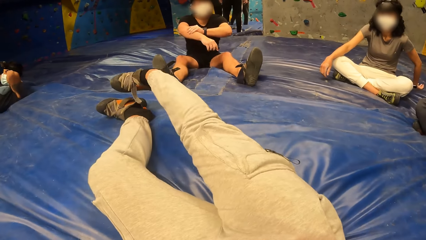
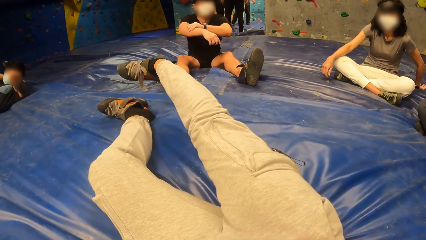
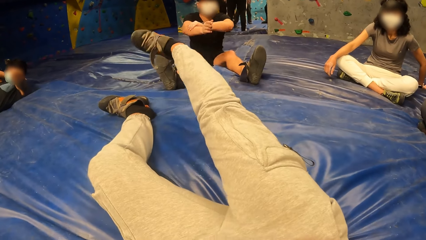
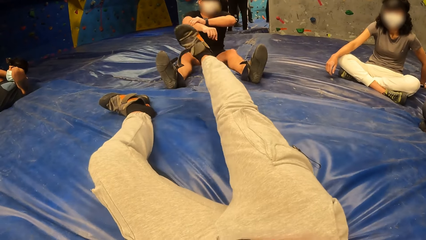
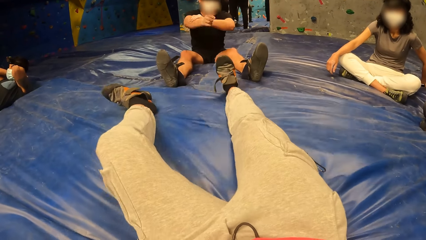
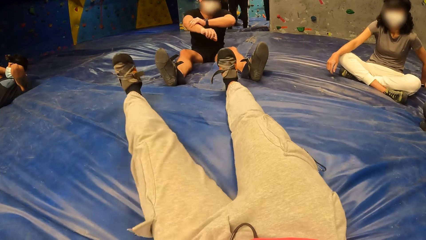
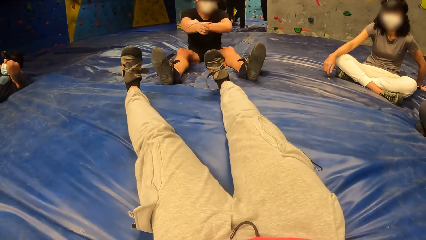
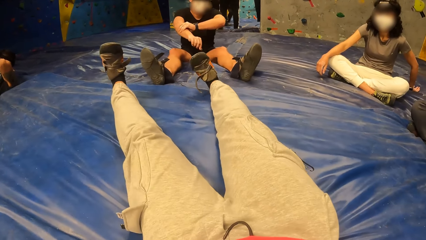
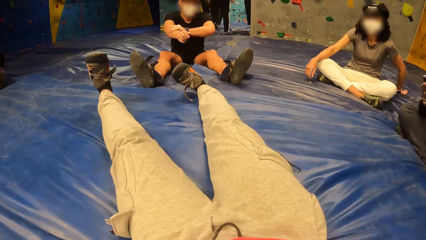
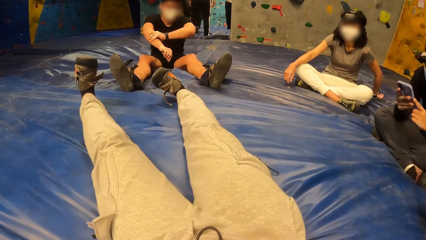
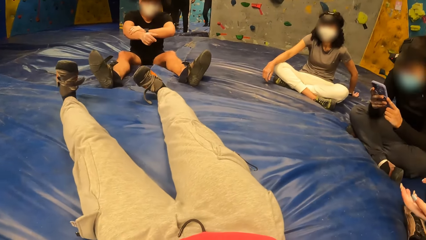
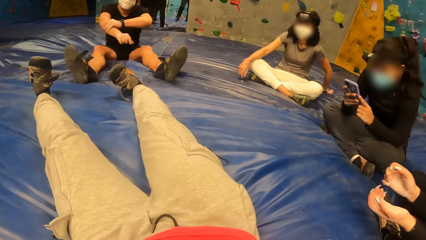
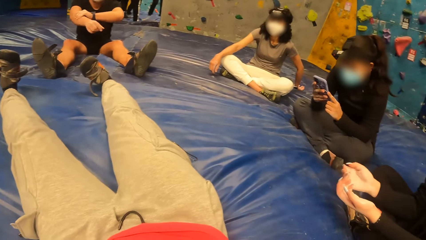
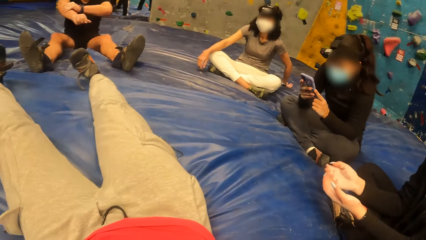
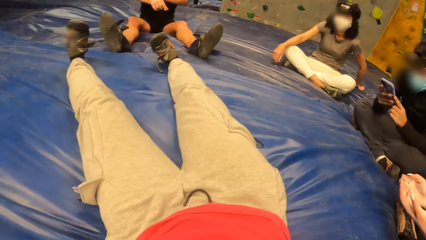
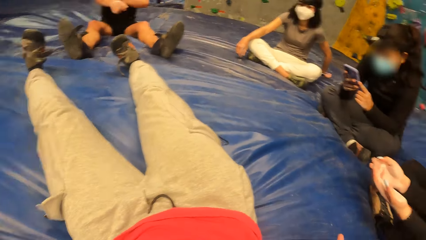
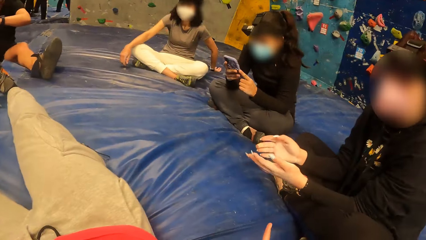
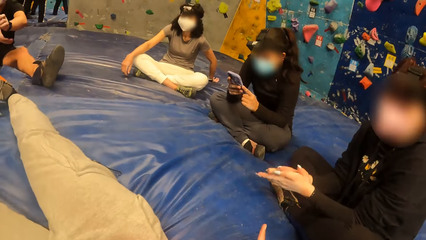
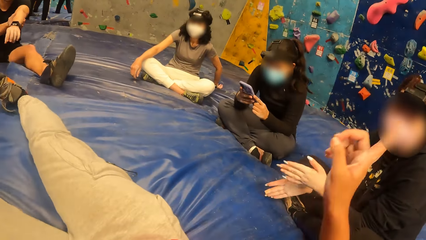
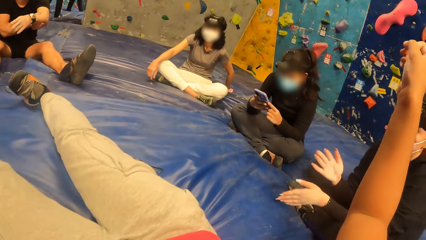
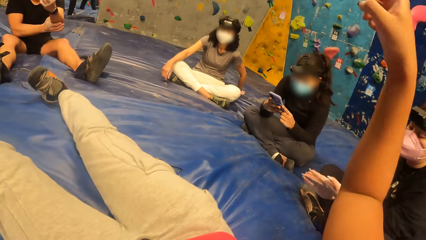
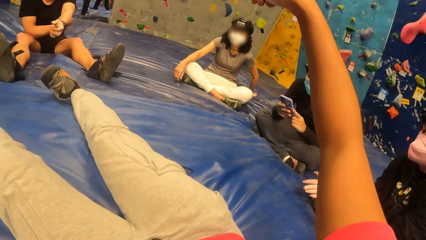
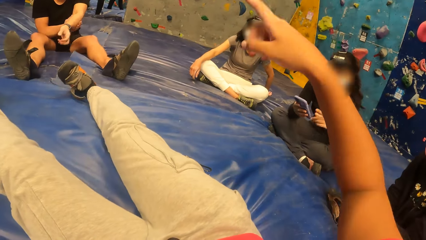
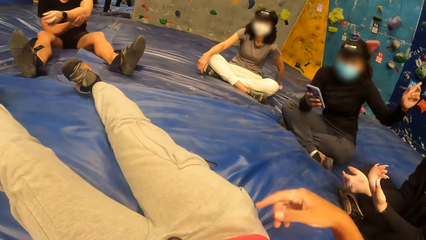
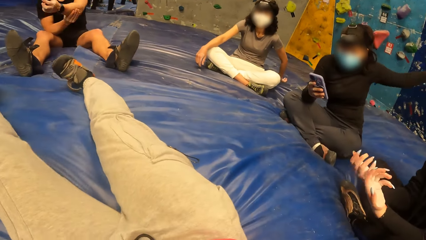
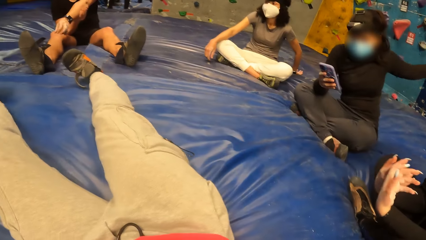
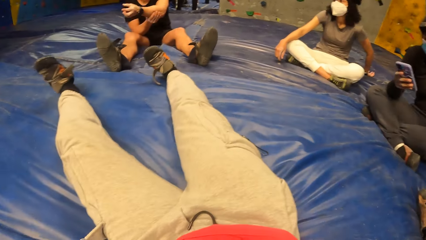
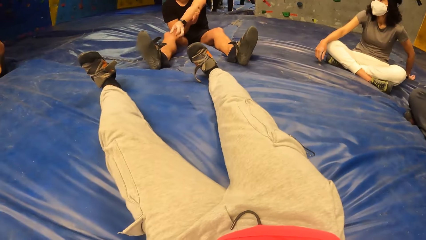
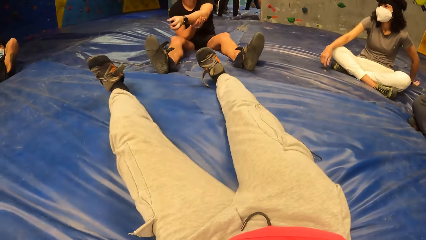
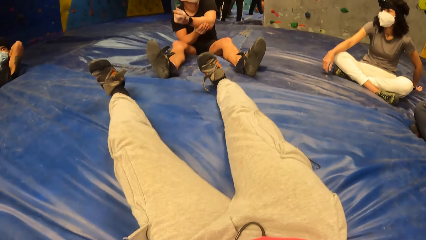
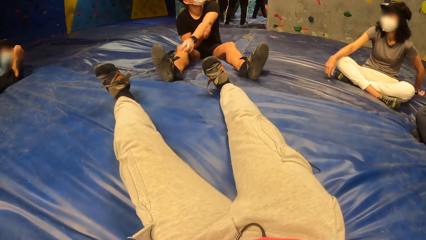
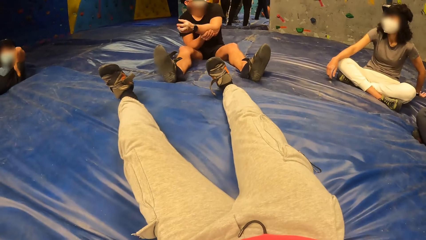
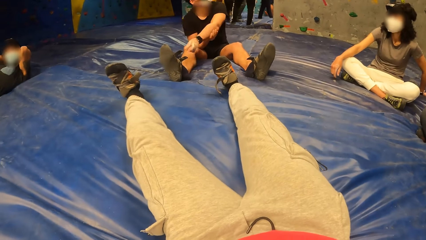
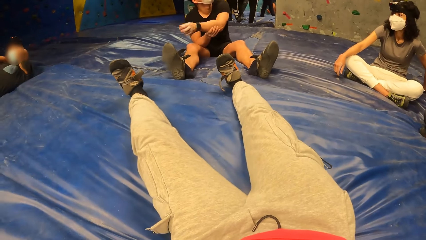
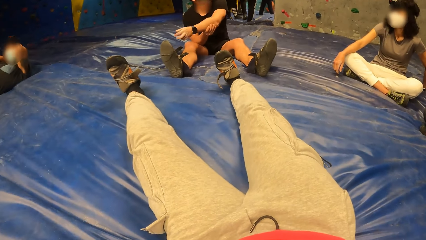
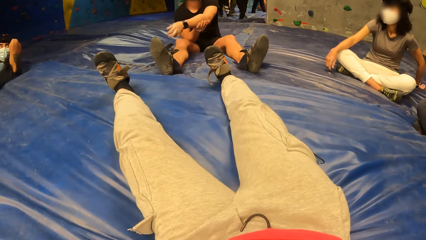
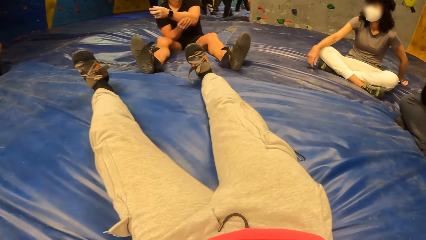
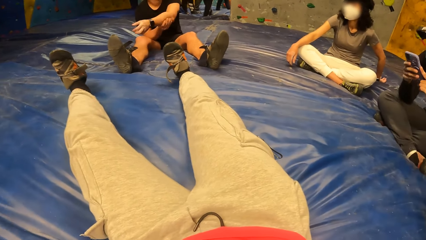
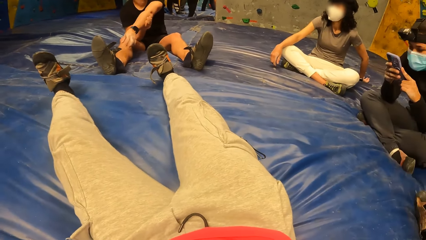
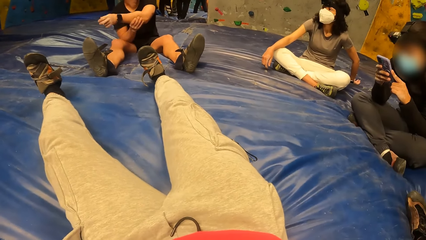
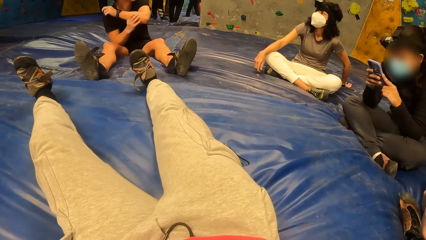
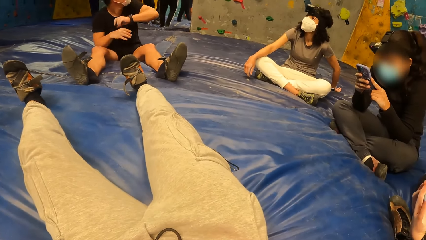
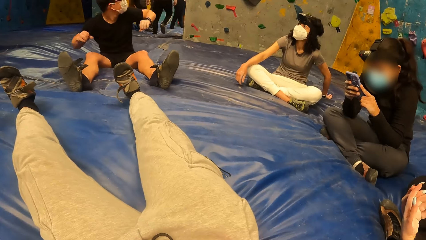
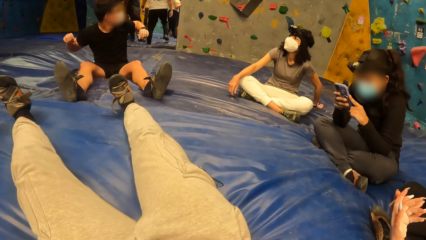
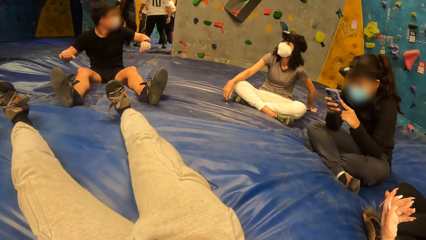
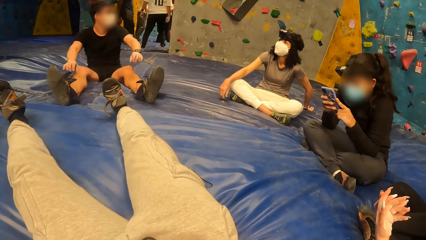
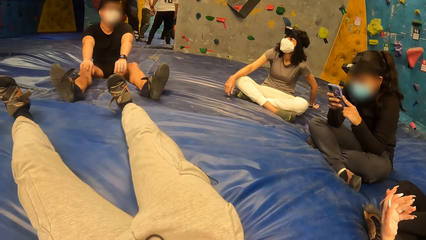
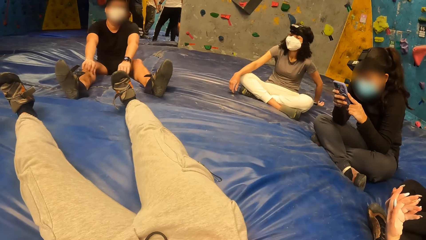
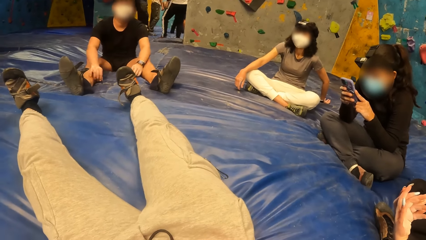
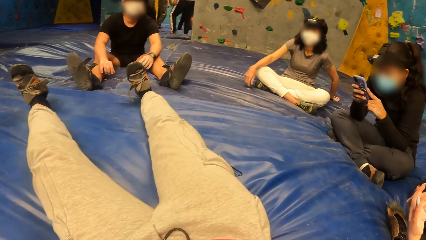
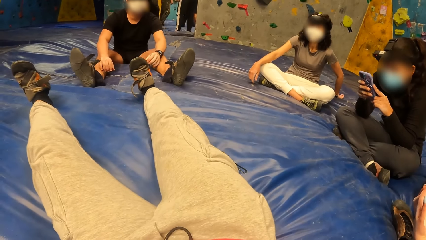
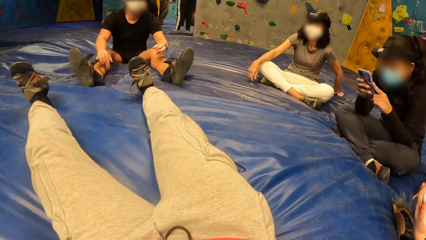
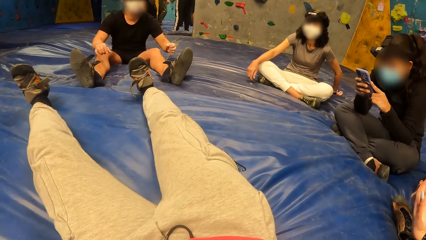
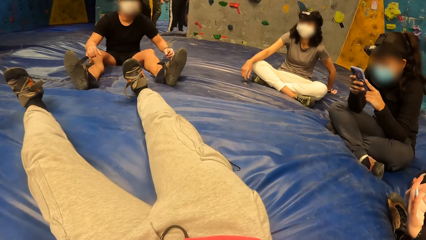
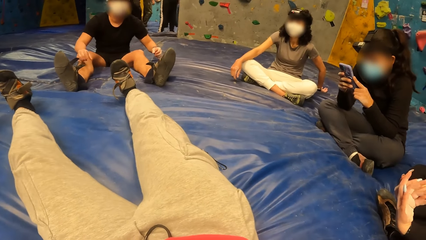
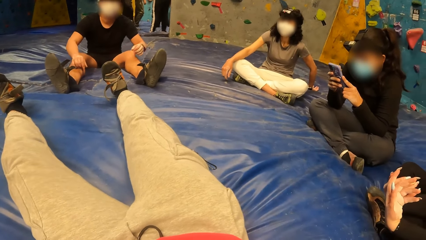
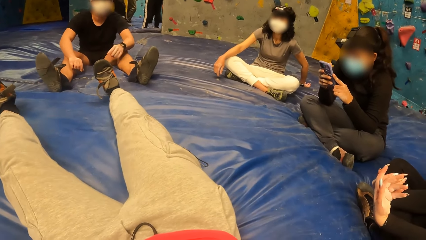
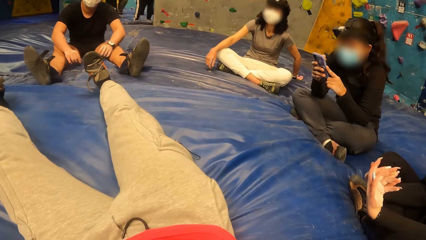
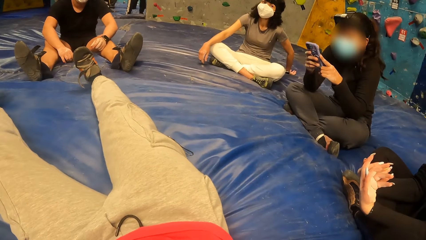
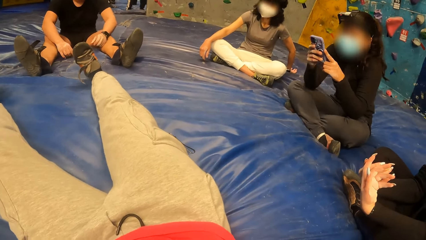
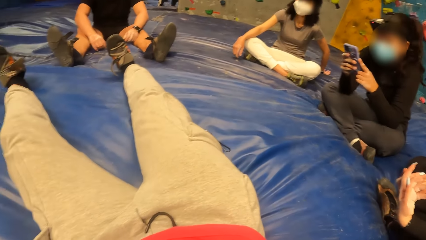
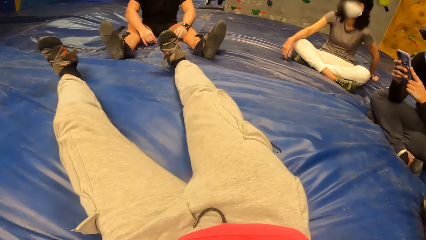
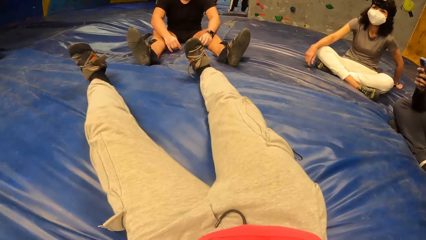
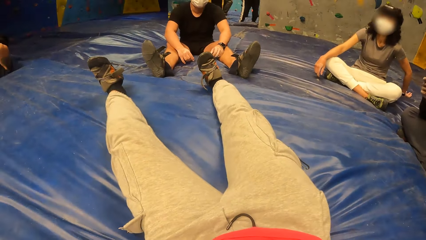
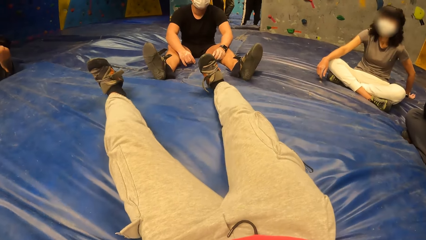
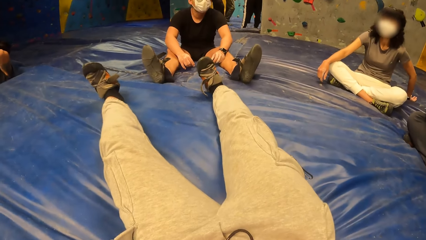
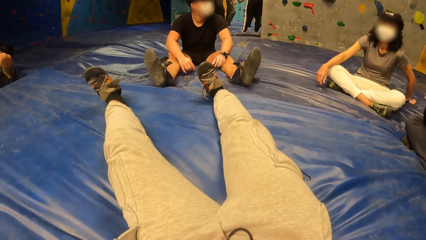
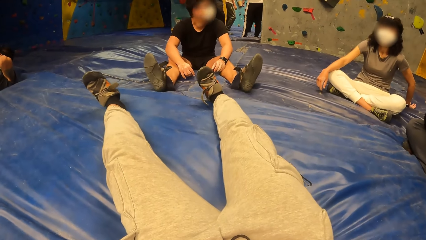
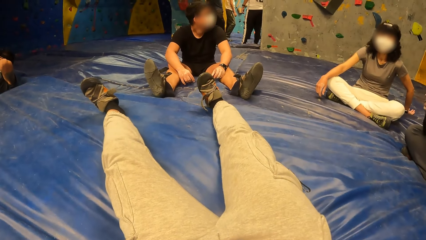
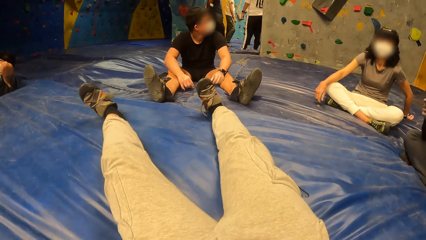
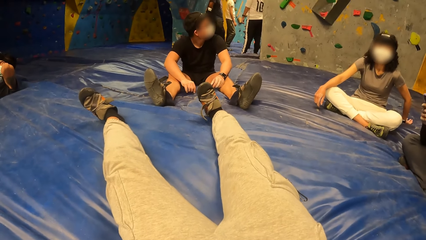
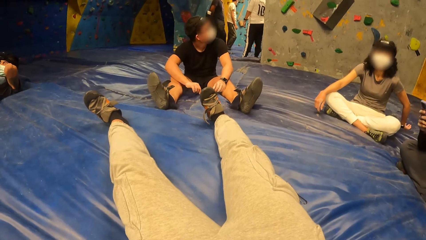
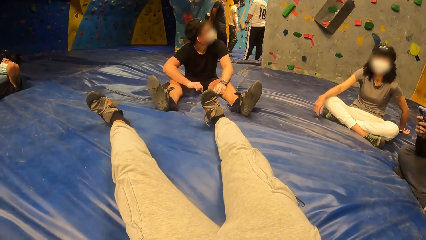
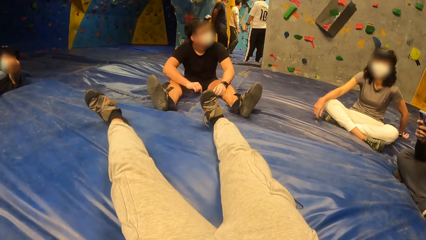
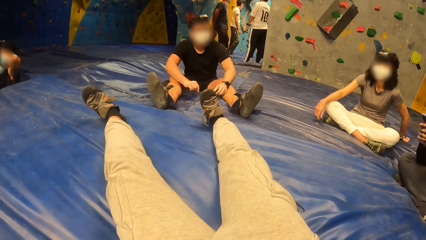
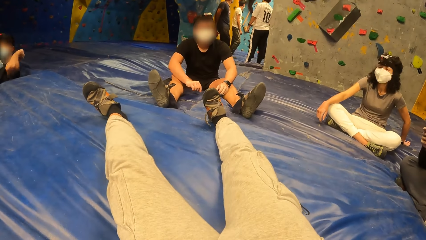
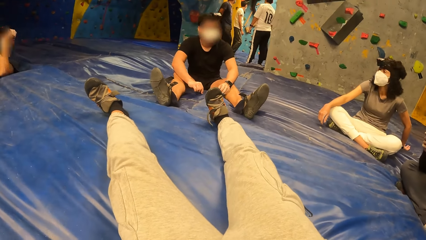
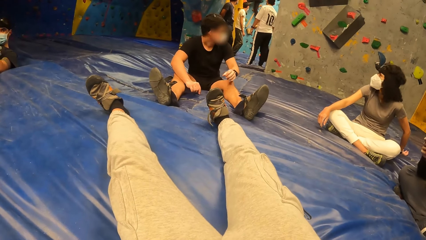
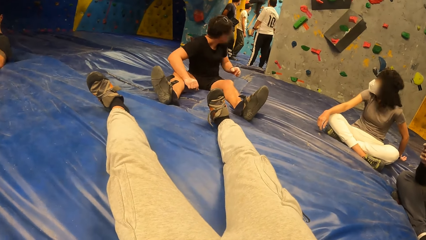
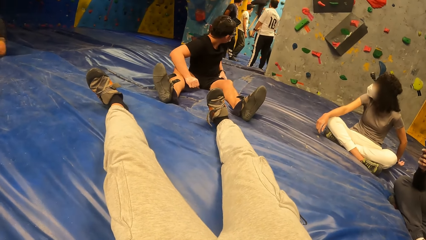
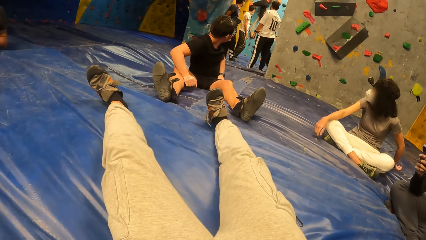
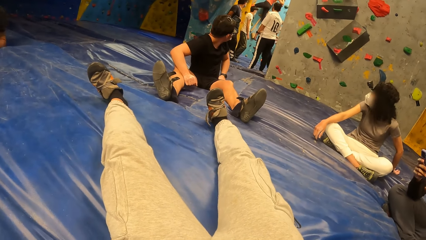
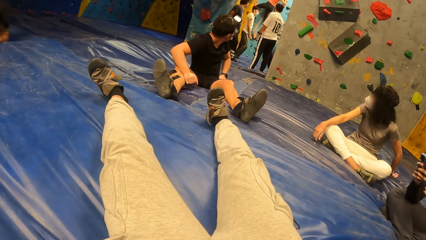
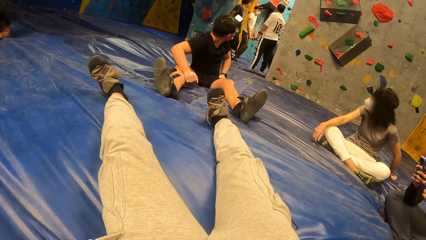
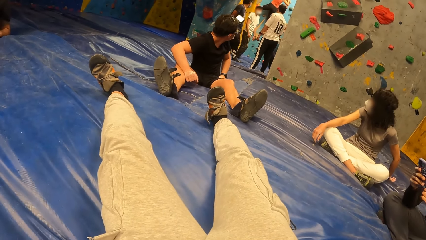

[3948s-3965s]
The camera wearer moves leg up. They straighten the legs and put leg down. They look around. They move hand up, put hand down and look around.
